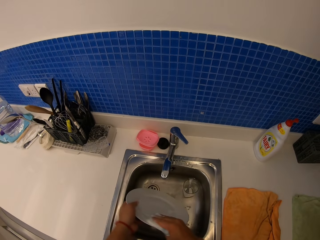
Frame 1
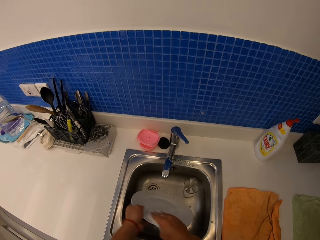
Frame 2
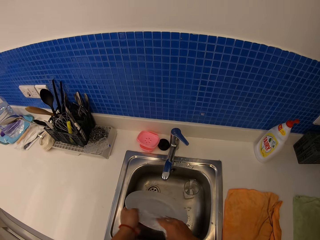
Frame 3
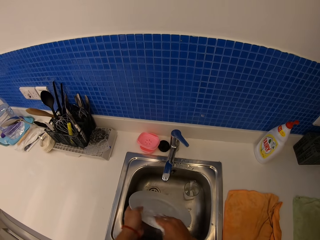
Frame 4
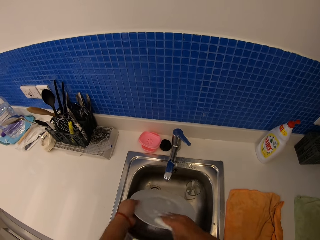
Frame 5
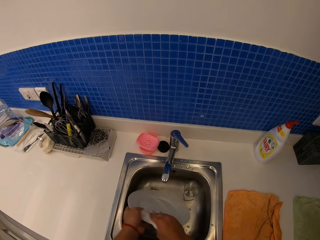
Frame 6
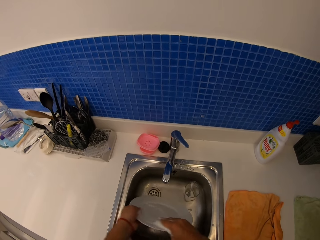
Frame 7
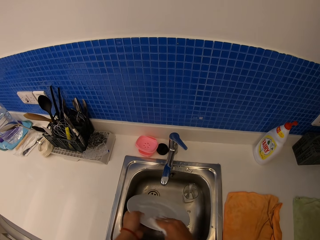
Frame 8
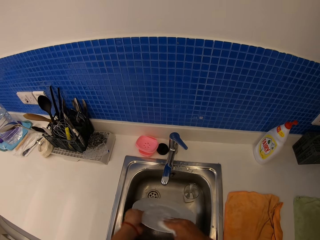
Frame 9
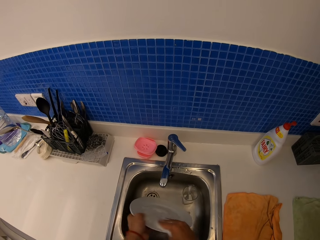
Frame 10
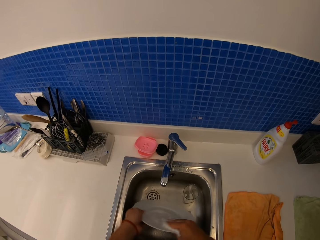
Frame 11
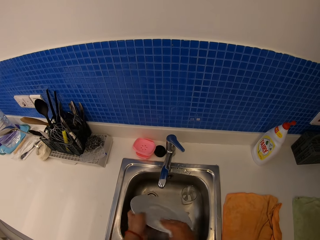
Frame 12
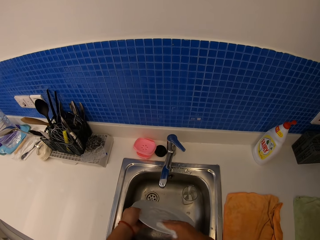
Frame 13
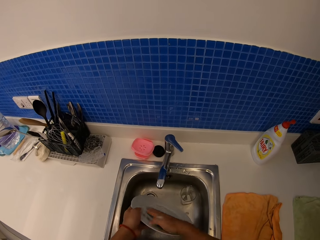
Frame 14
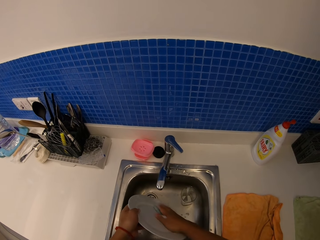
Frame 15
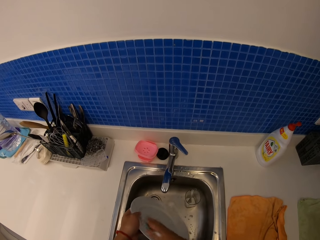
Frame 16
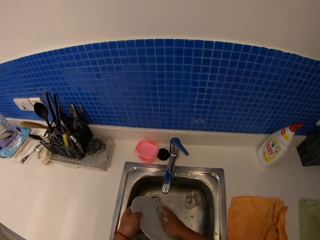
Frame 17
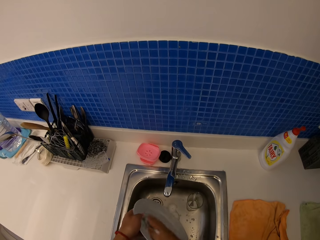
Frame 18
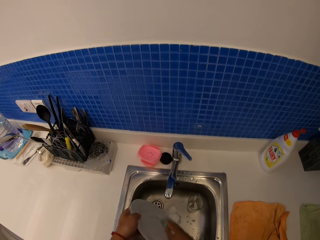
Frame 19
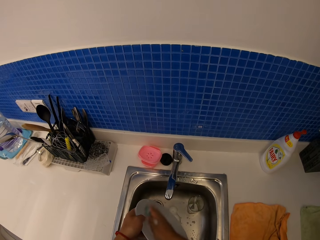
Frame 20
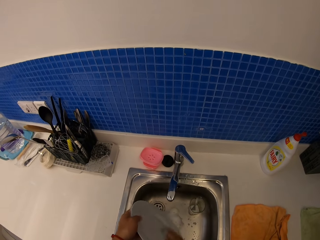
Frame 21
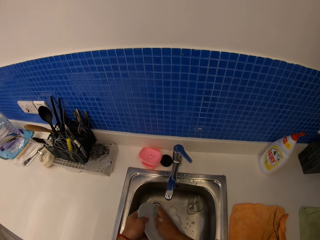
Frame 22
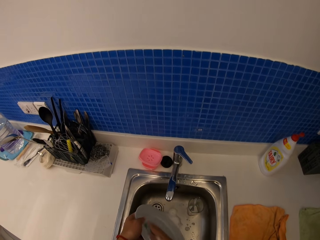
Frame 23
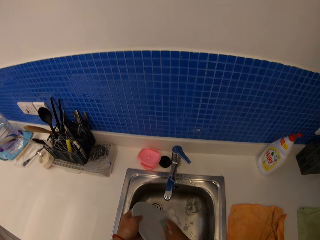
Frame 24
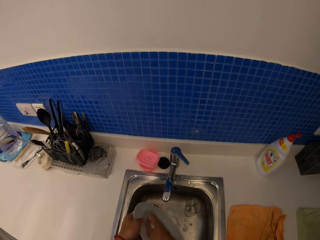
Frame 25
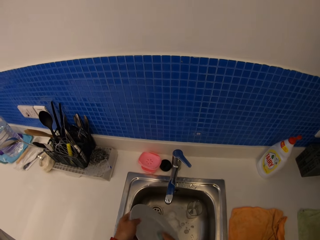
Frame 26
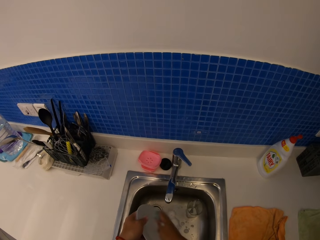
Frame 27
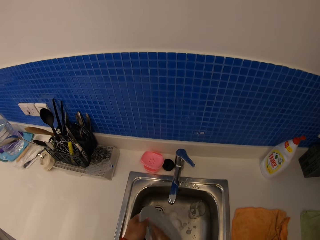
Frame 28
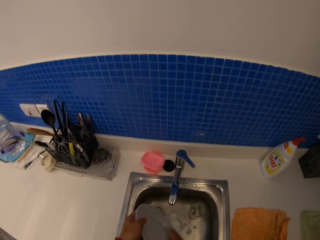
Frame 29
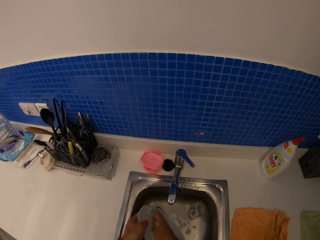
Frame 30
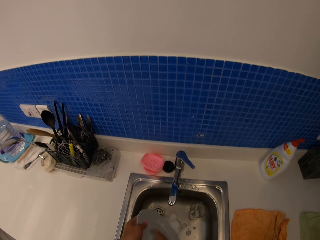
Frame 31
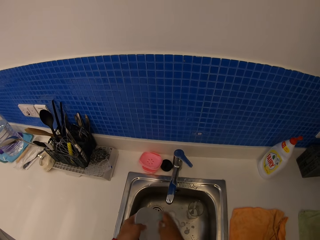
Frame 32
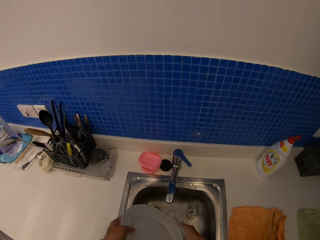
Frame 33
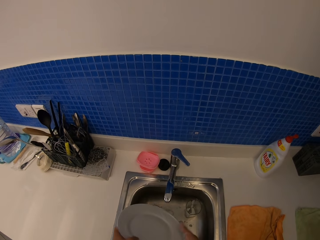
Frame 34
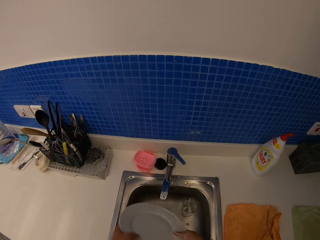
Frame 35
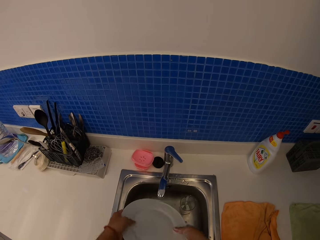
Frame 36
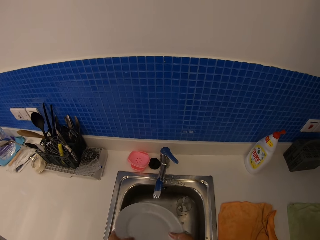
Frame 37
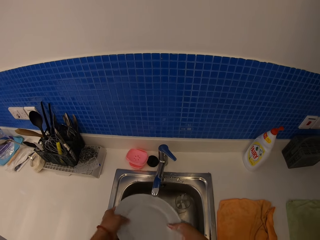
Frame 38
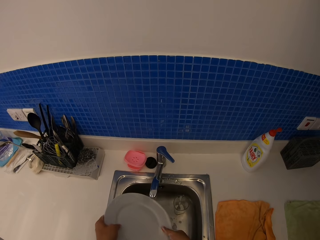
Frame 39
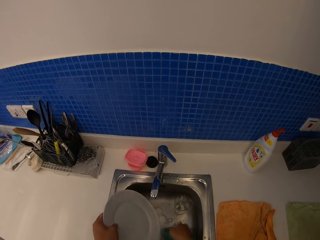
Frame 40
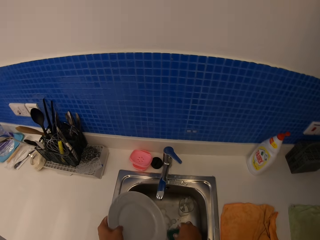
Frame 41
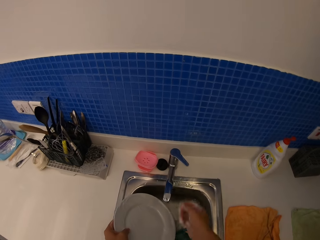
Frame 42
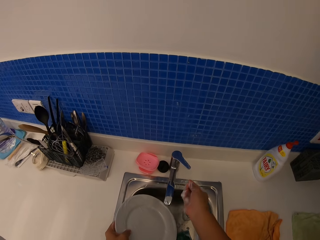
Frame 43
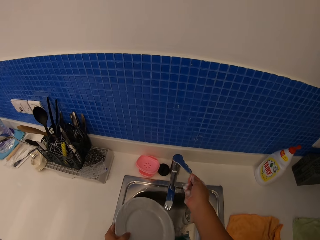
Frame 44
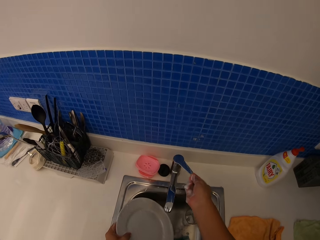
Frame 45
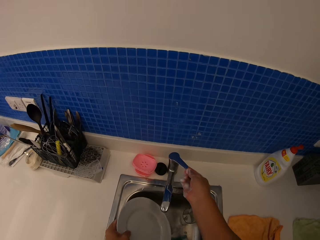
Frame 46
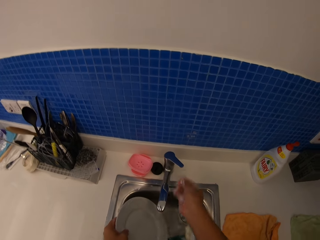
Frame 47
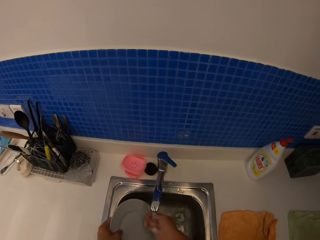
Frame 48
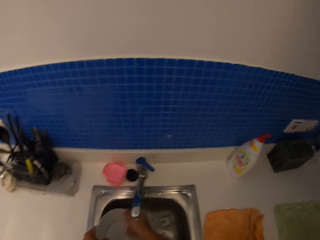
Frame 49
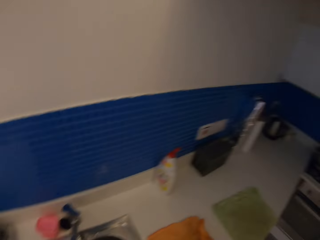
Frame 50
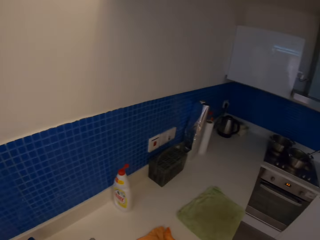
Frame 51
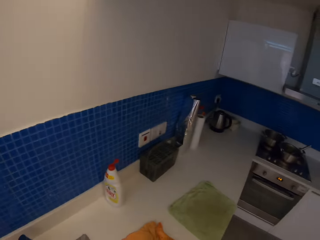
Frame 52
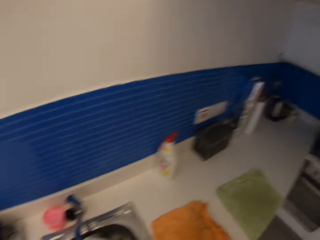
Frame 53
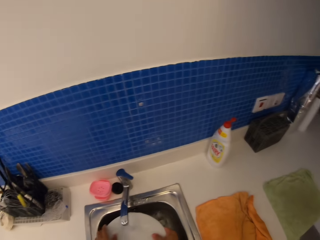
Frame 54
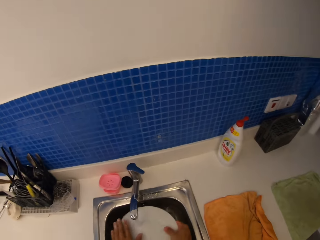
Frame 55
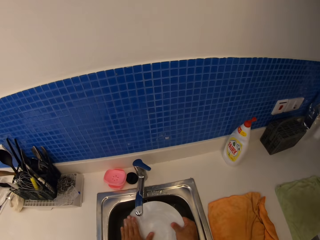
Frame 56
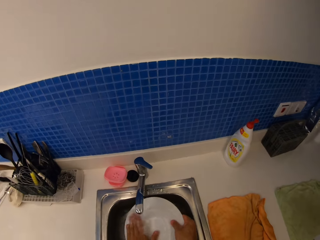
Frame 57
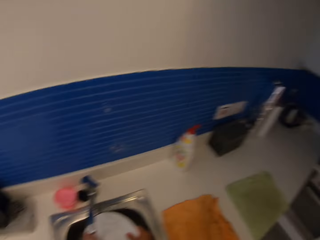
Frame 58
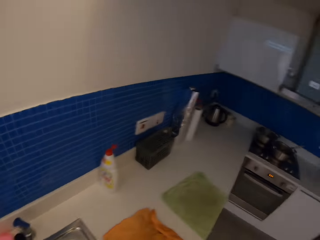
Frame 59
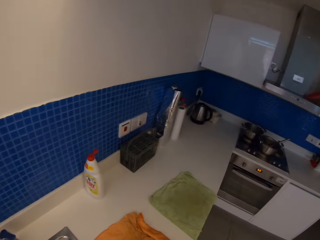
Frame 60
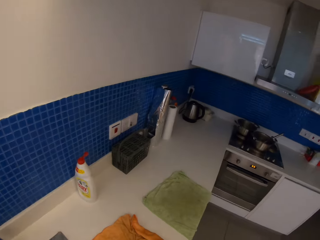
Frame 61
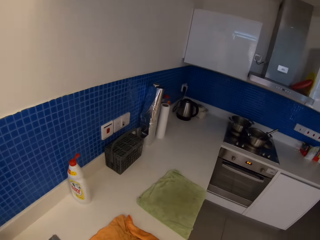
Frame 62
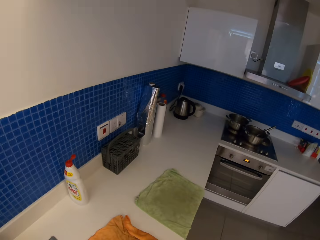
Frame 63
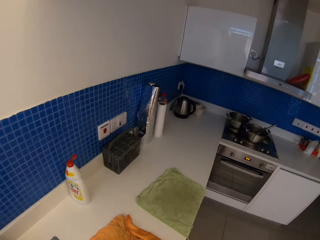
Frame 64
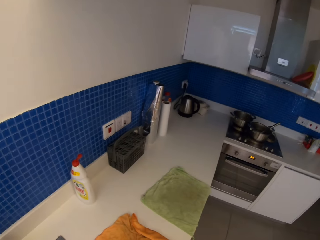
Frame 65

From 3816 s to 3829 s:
The camera wearer puts down the super Brite. They close the tap water. They open the tap. They wash the plate. They wash the plate again.

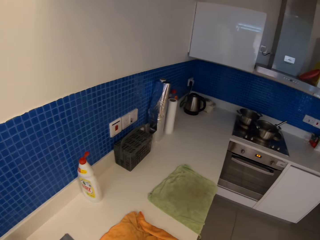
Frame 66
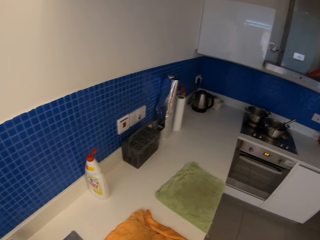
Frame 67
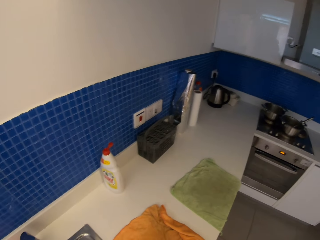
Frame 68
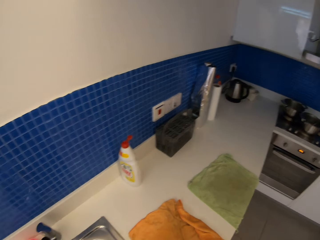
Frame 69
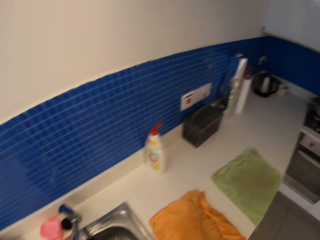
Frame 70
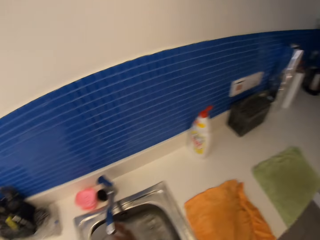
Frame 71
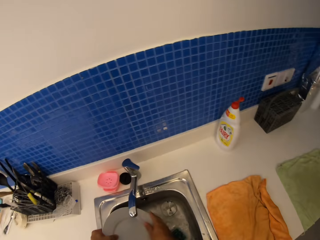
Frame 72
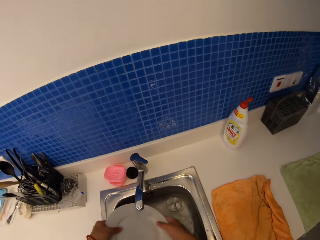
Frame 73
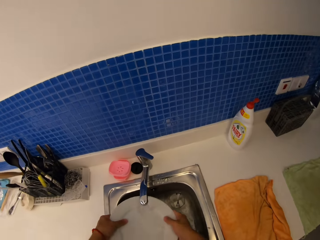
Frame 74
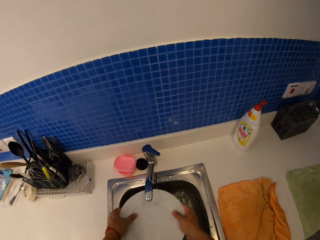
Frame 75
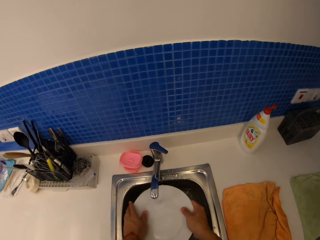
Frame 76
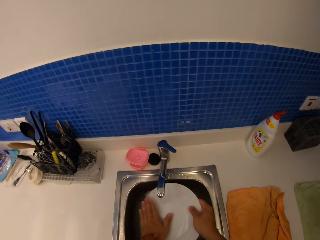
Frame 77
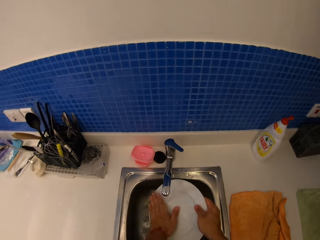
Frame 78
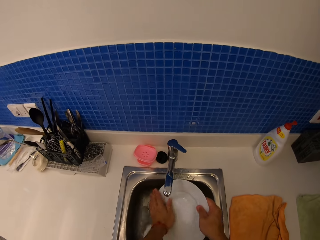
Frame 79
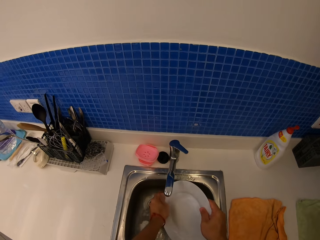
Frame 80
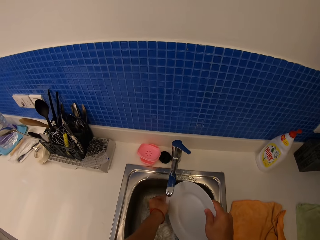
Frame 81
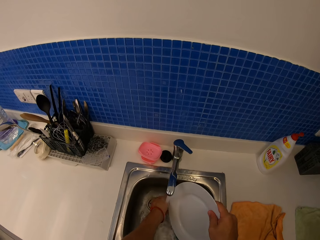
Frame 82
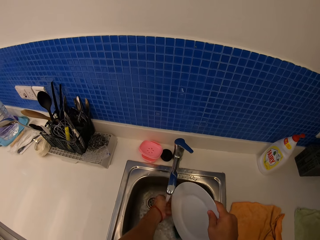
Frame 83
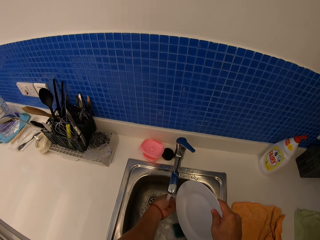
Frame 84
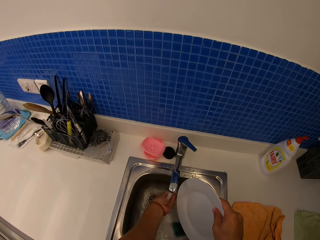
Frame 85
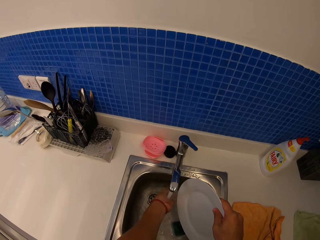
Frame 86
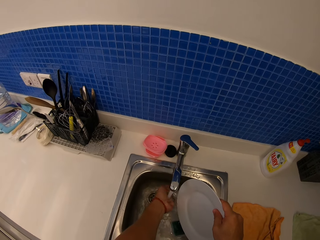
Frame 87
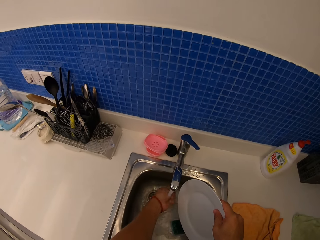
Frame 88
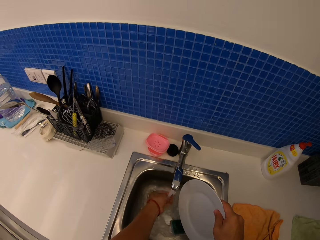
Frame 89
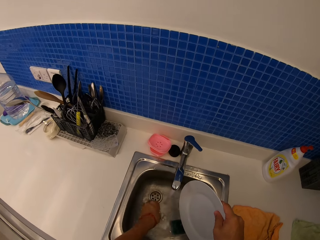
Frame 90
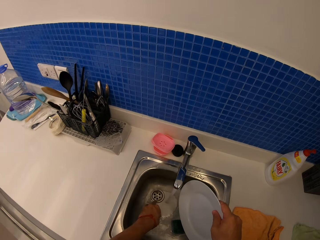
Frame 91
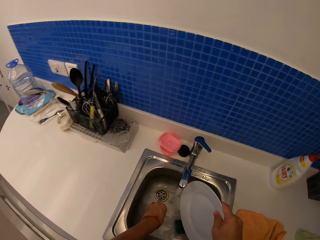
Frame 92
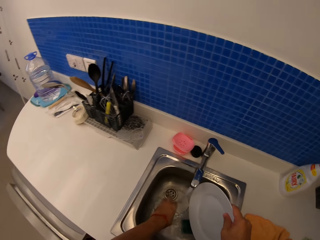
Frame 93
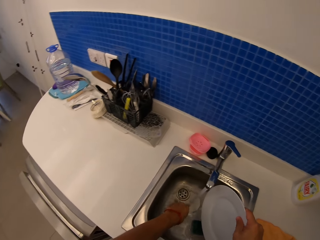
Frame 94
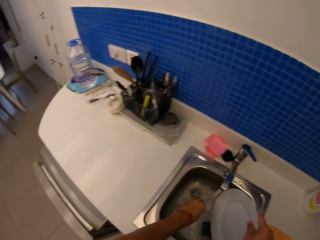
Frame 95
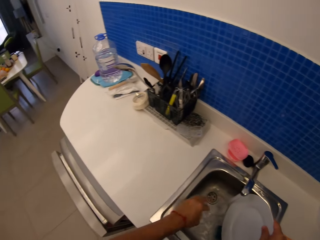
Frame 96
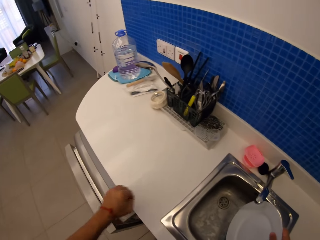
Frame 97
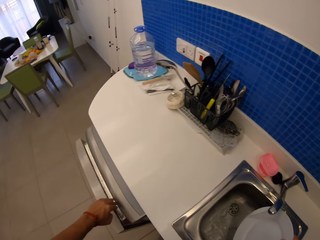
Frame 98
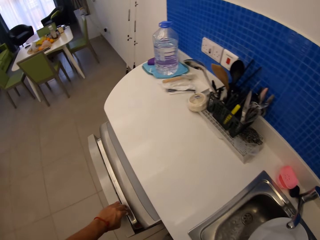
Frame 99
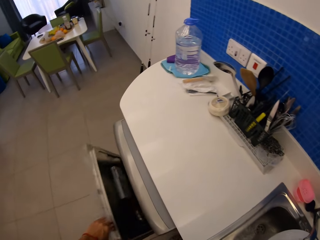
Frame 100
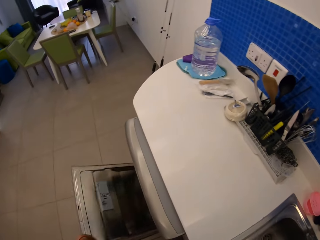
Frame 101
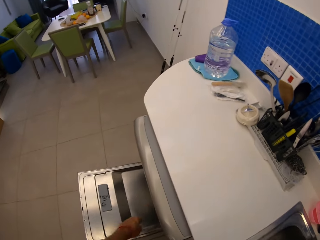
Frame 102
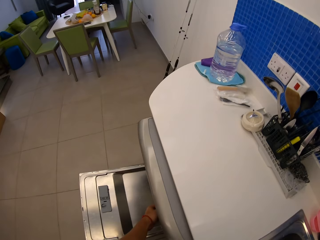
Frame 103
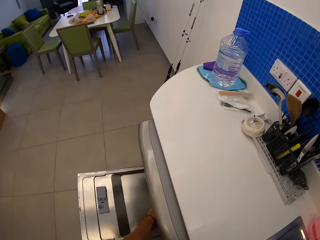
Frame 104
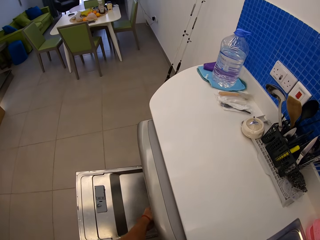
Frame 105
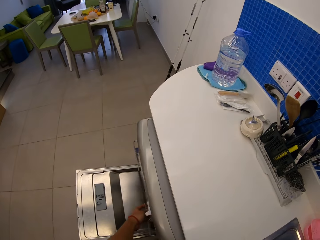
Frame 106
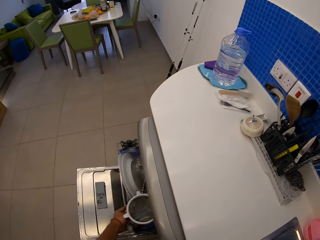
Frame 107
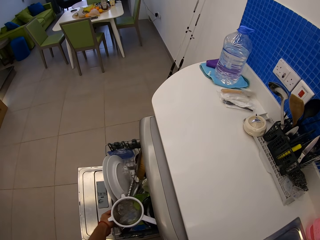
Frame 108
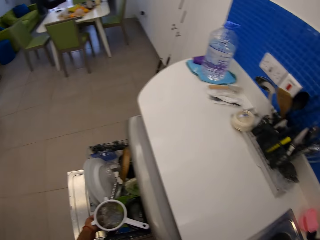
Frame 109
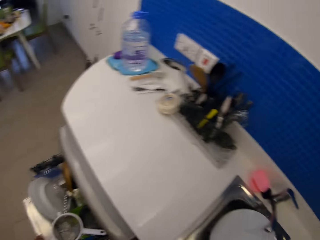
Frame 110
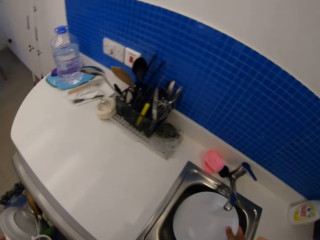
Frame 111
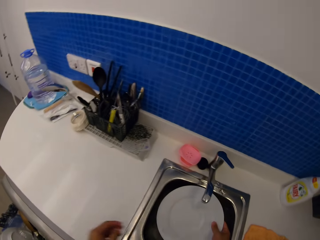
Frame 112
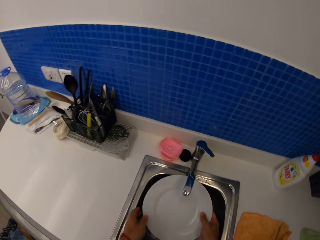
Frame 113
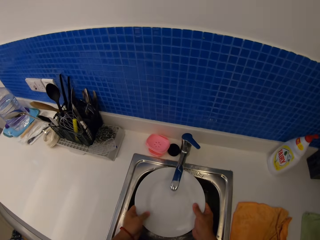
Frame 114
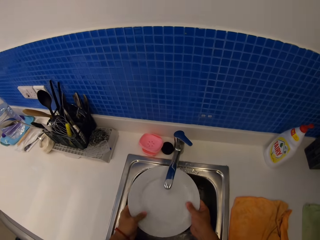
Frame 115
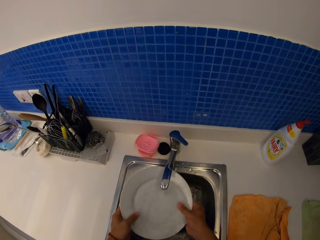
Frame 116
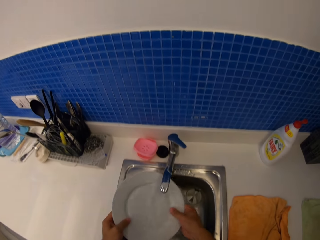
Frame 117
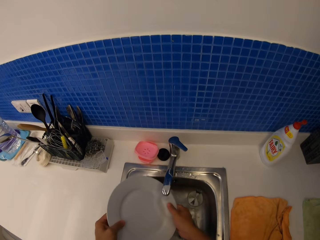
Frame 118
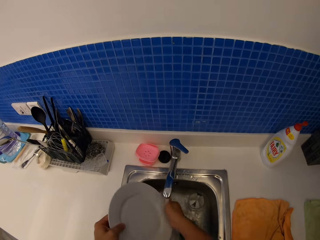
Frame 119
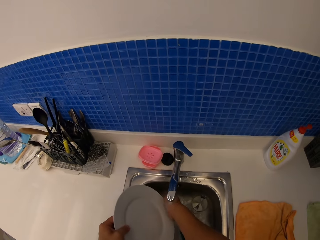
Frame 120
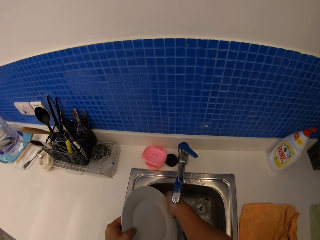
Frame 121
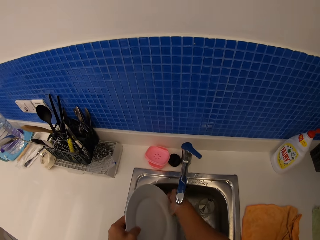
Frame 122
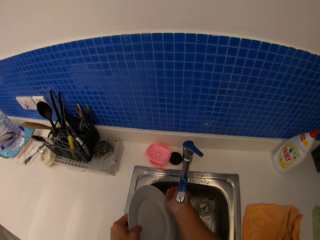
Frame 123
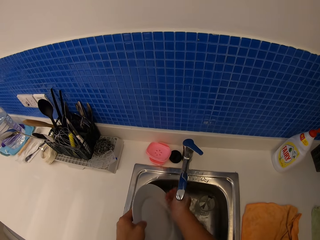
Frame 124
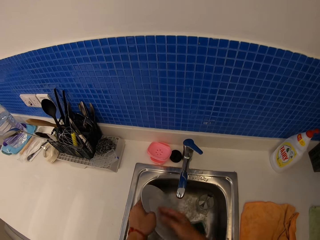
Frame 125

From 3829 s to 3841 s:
The camera wearer washes the plate. They wash the plate again. They wash their hand. They open the kitchen sink door or dishwasher. They pull out a plate rack. They wash the plate.
